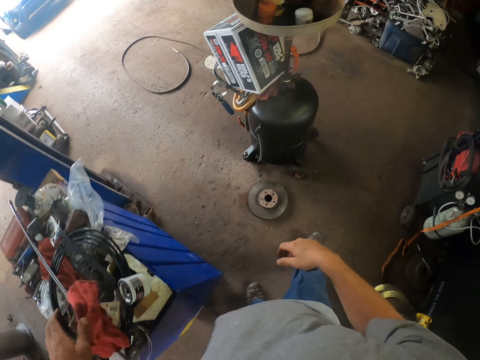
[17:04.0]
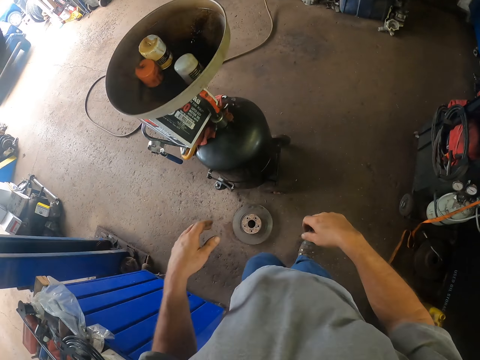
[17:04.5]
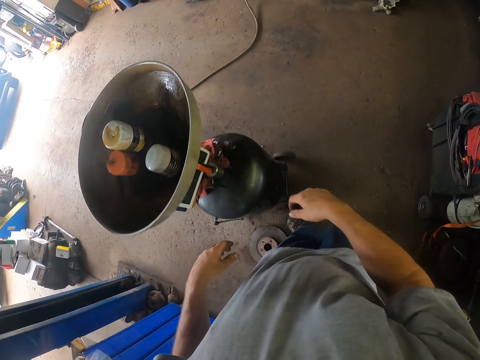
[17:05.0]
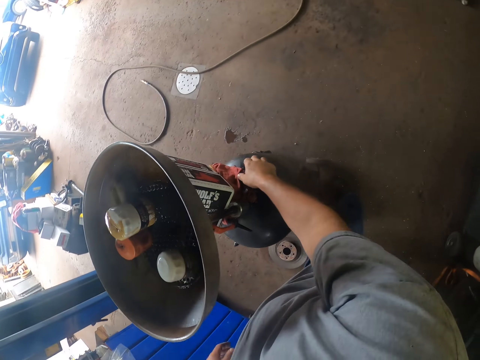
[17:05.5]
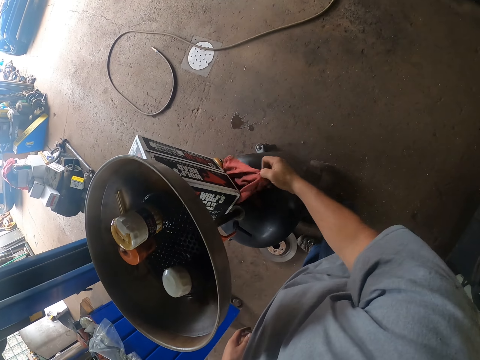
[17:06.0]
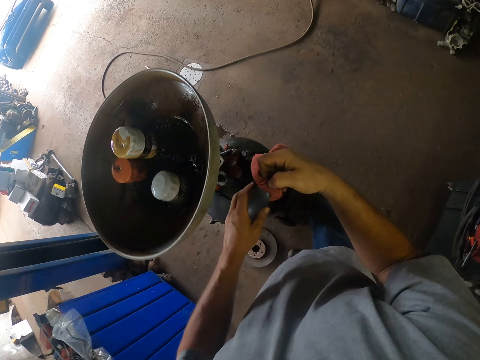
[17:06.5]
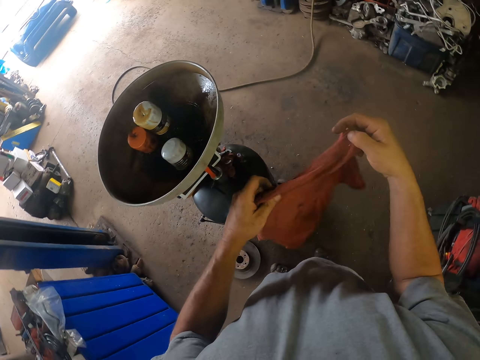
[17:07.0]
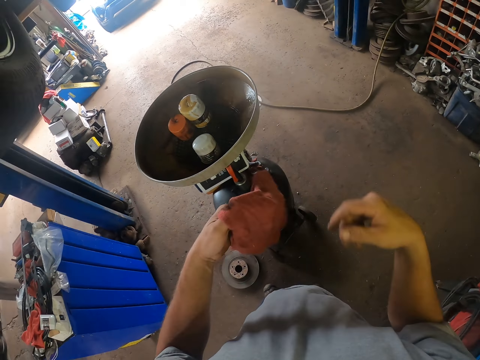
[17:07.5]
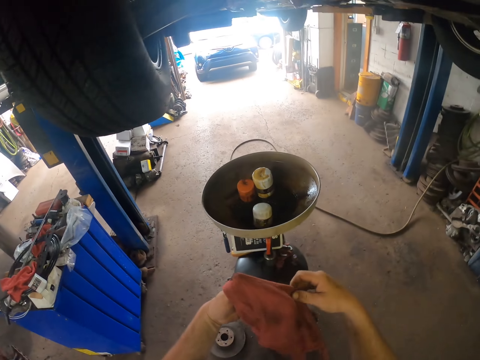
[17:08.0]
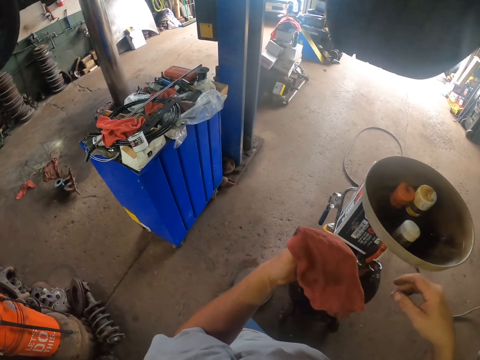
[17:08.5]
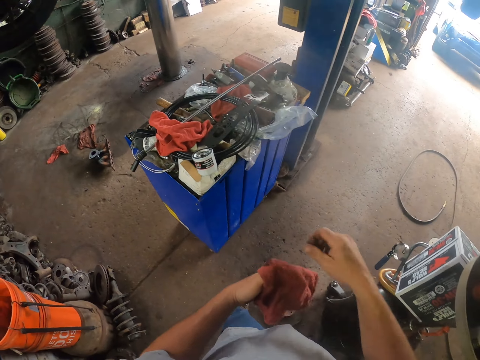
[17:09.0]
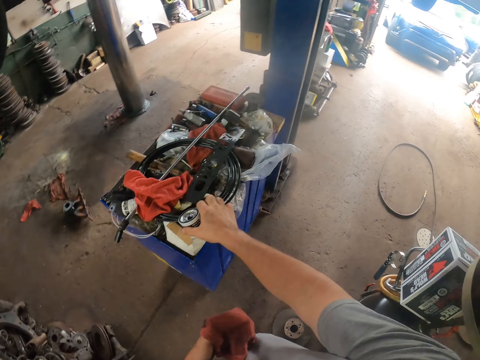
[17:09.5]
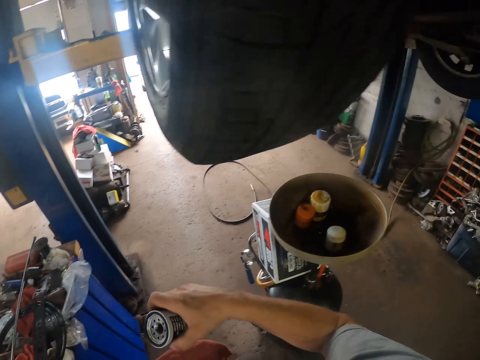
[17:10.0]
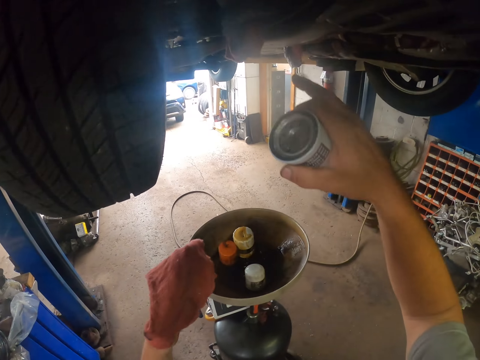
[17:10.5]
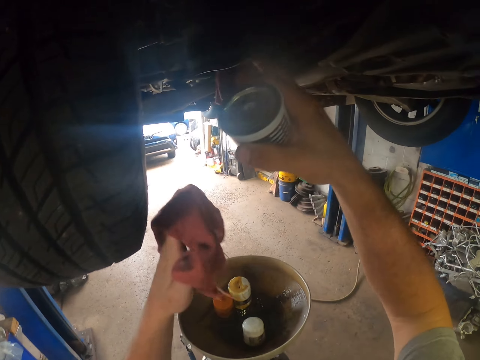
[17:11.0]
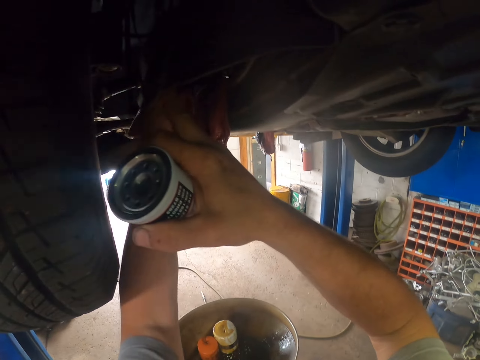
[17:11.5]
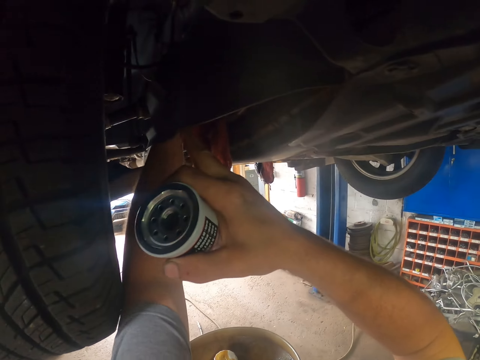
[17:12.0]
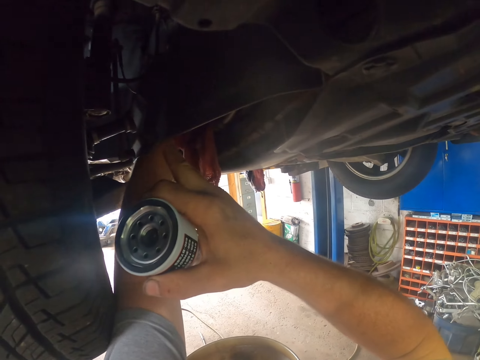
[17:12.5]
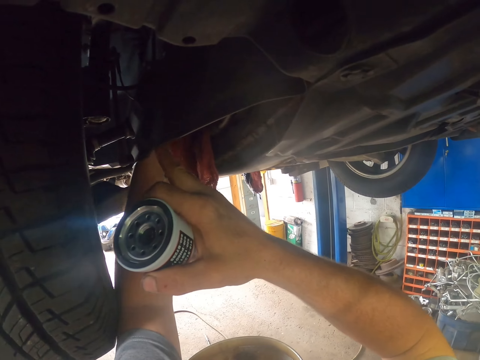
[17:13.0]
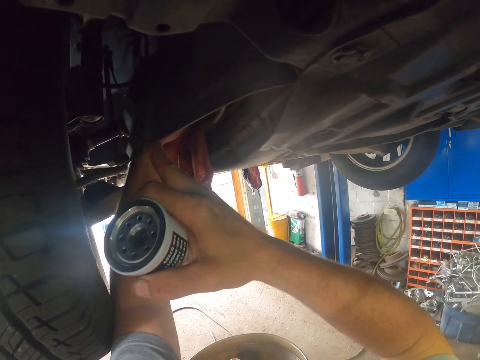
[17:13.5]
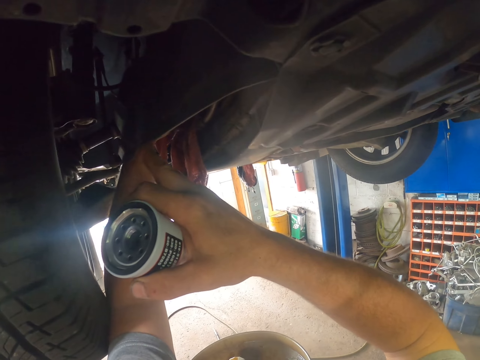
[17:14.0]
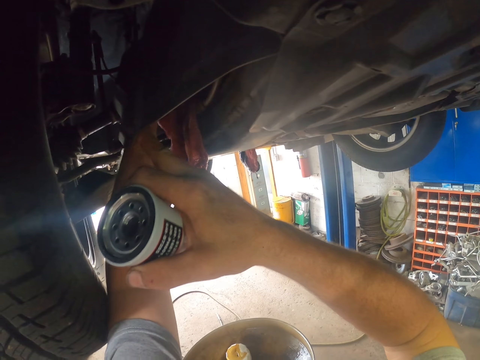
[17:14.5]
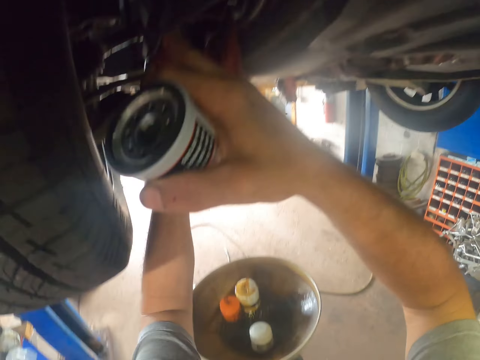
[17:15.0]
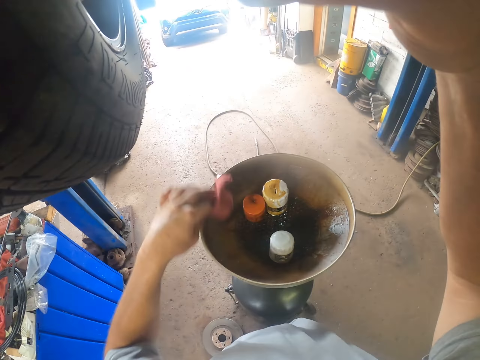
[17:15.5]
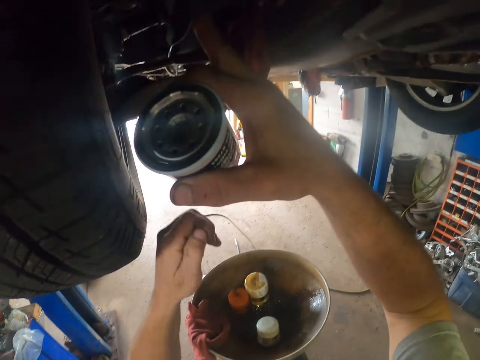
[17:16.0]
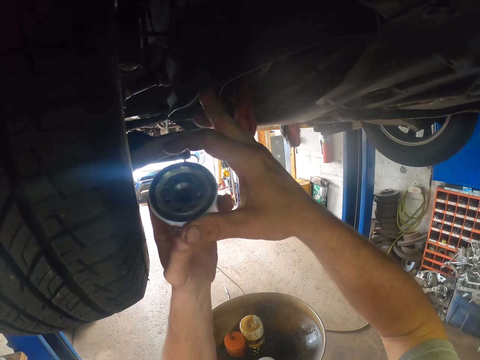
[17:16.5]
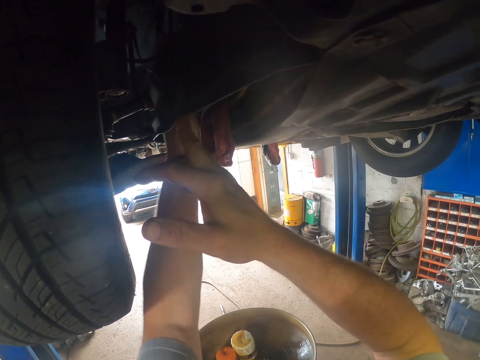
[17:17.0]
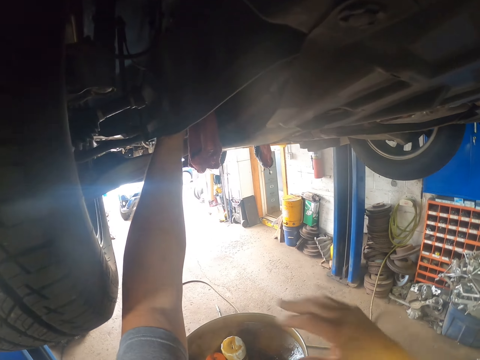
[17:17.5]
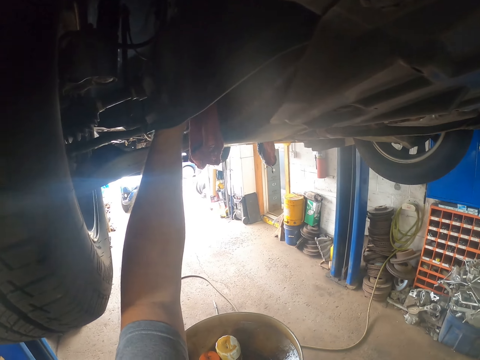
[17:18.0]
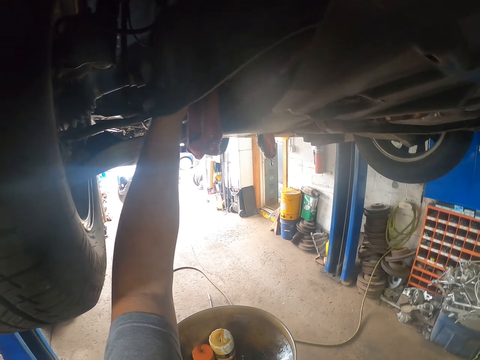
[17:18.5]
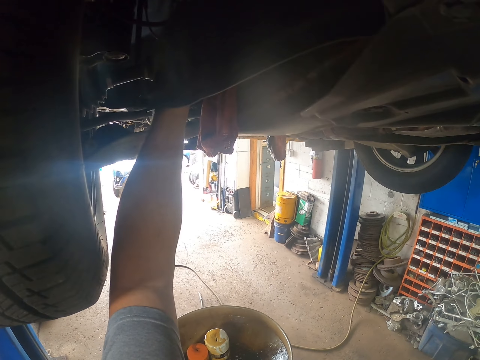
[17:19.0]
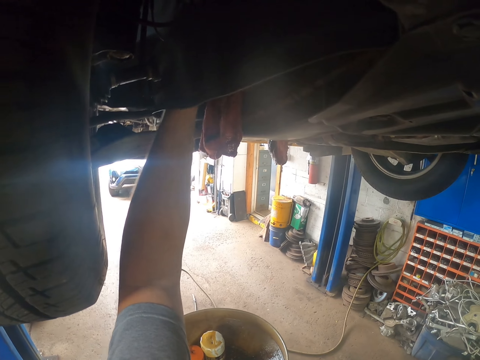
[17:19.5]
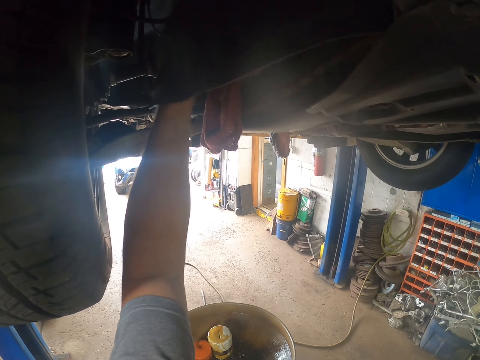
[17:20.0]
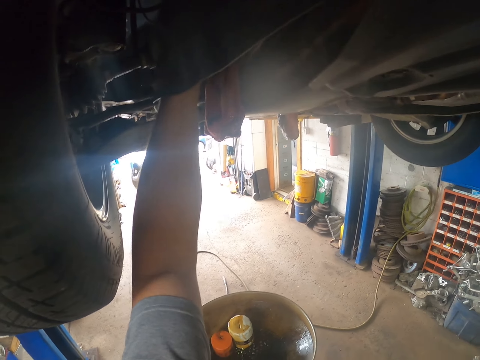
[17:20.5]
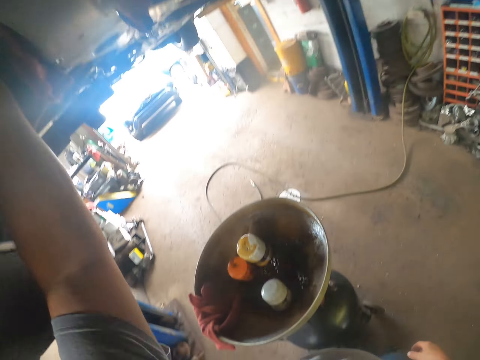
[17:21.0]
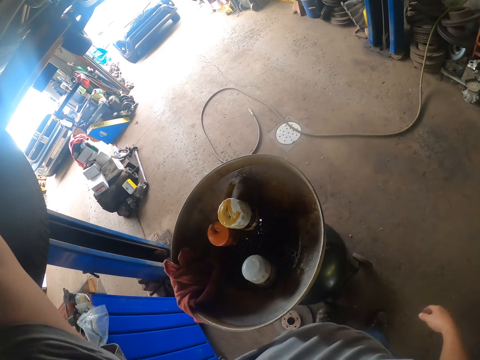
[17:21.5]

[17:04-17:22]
The camera wearer puts the towel on the surface with his left hand. He picks up a towel with his right hand. He holds the towel with both hands. He picks the tin from the surface with his right hand. He touches the car with his right hand. He puts the towel on the car with his left hand. He wipes the hands using the piece of cloth. He wipes the car with the towel with his left hand. He puts the towel on the funnel with his left hand. He takes the tin from his right hand with his left hand. He closes the tin beneath the car with his left hand. He puts the tin under the car.

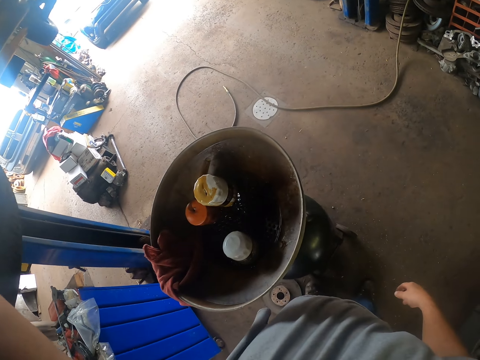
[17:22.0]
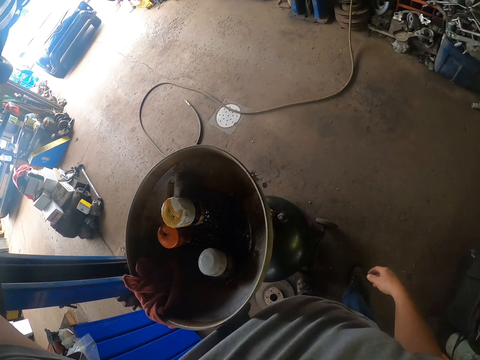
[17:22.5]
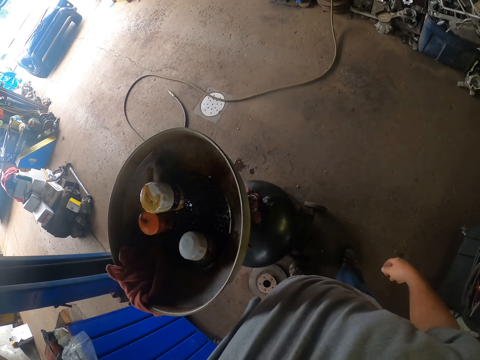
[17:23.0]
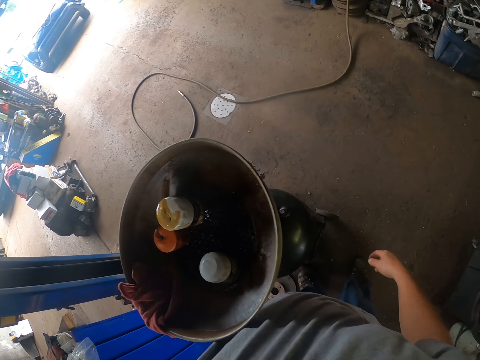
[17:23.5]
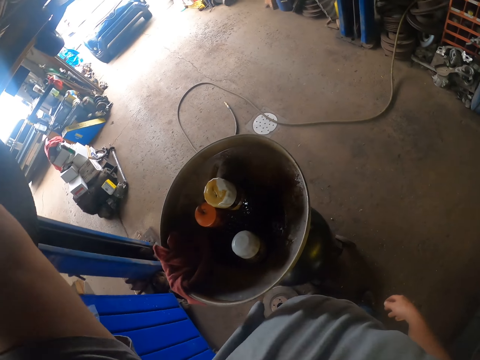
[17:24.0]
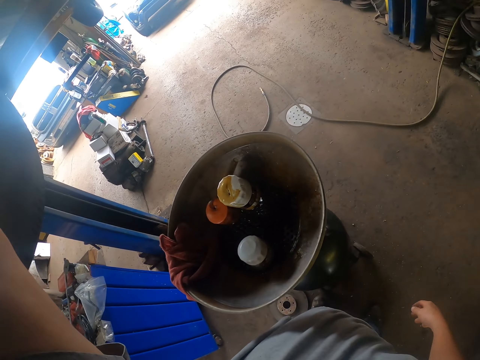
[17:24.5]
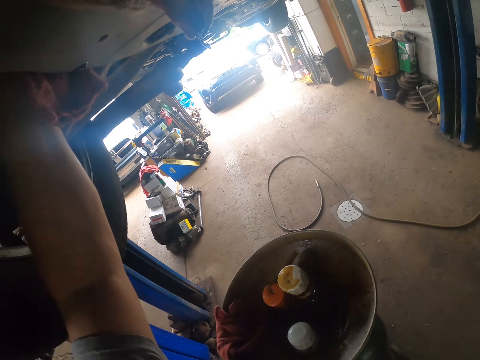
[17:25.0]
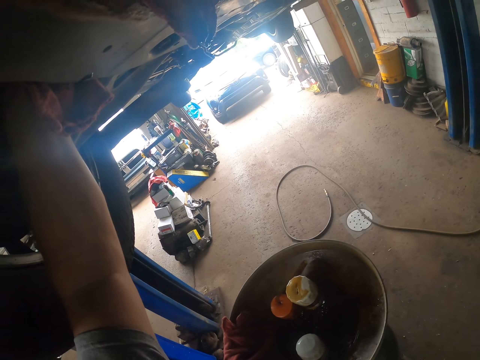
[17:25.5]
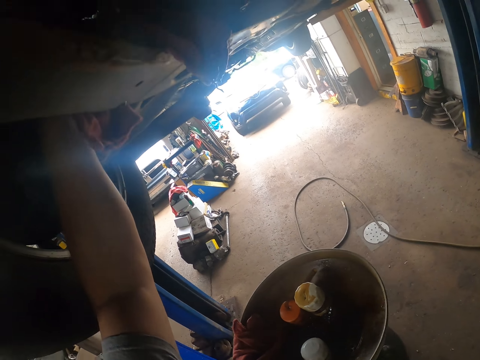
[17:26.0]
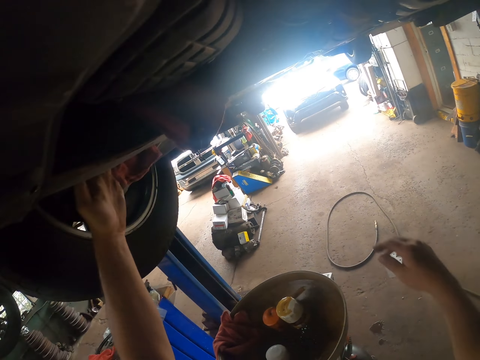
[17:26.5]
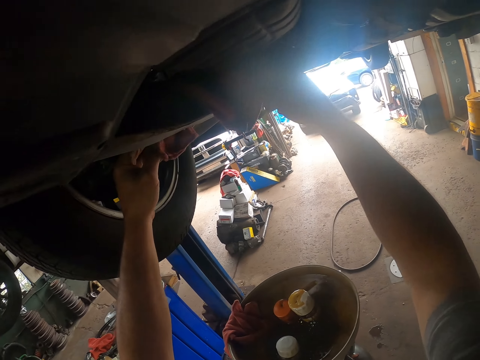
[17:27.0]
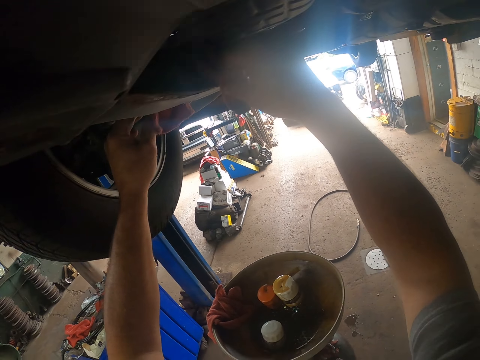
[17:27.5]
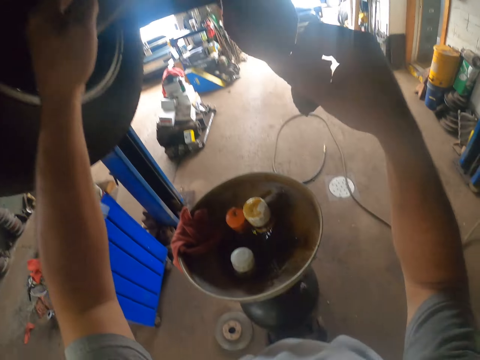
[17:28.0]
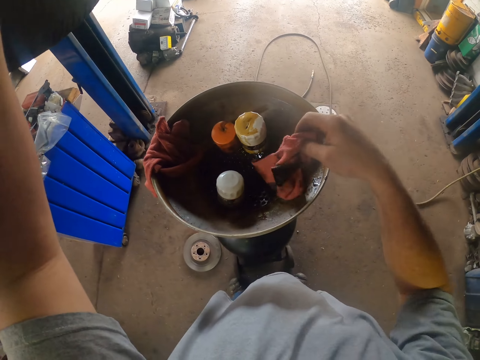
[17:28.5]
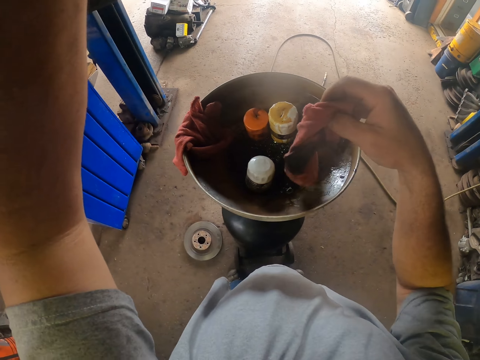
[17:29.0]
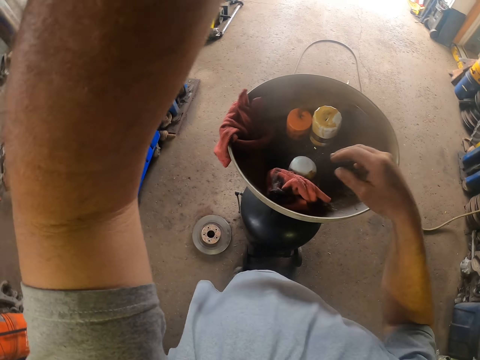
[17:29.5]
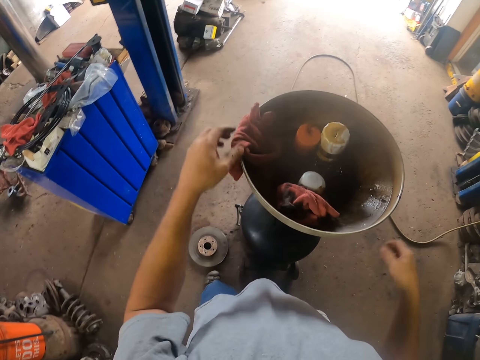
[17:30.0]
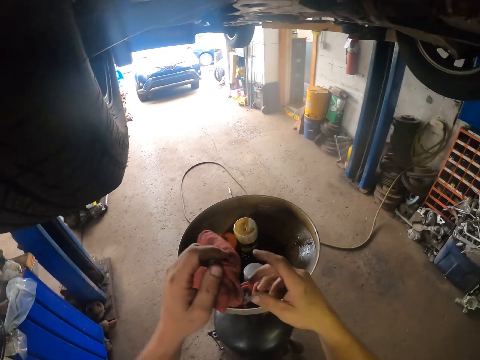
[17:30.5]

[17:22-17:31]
The camera wearer removes the towel from the car with his right hand. He puts the towel on the funnel in the oil holder basin with his right hand. He picks up a piece of cloth.
